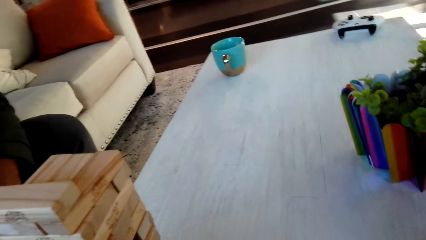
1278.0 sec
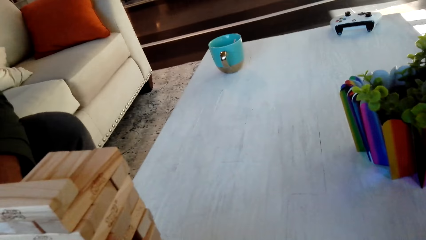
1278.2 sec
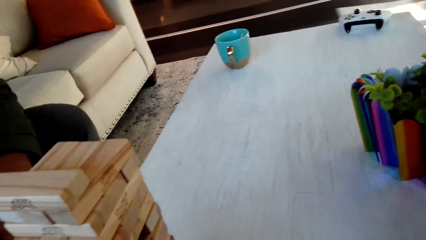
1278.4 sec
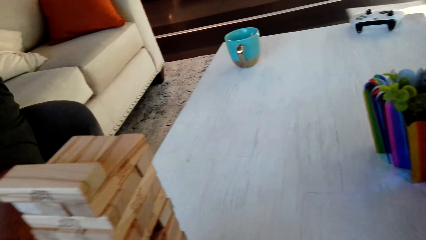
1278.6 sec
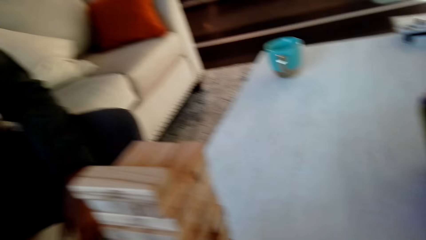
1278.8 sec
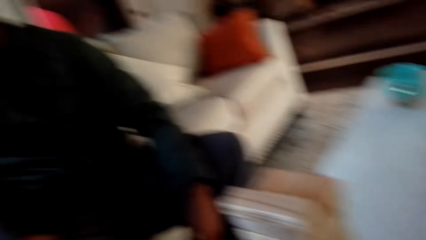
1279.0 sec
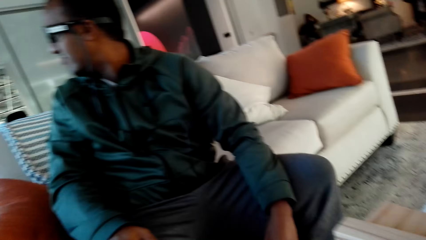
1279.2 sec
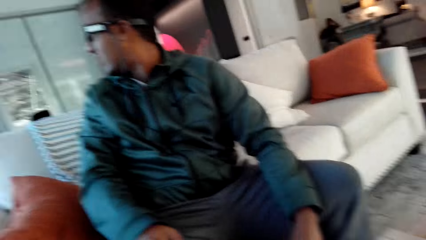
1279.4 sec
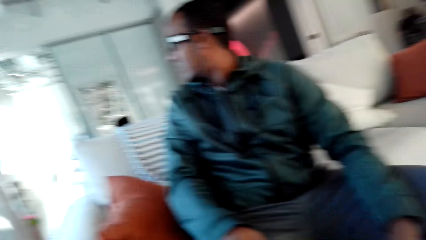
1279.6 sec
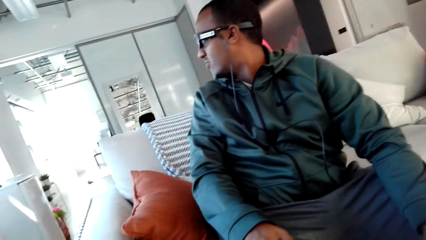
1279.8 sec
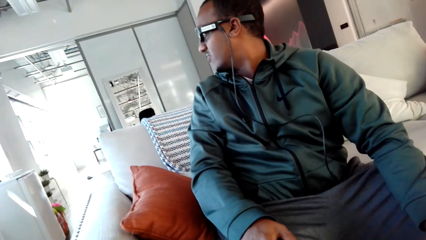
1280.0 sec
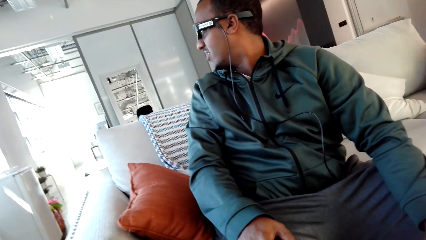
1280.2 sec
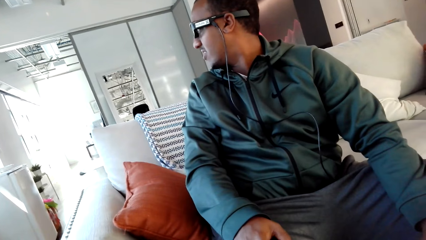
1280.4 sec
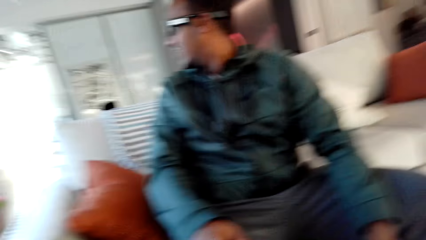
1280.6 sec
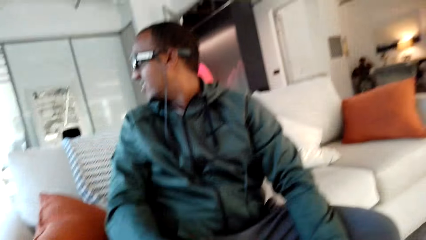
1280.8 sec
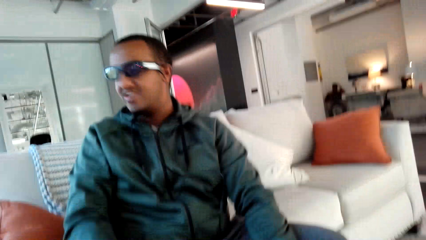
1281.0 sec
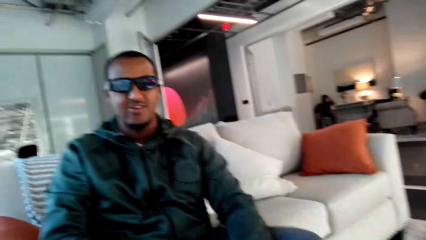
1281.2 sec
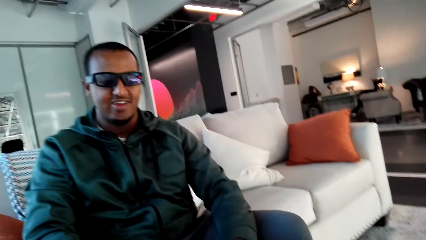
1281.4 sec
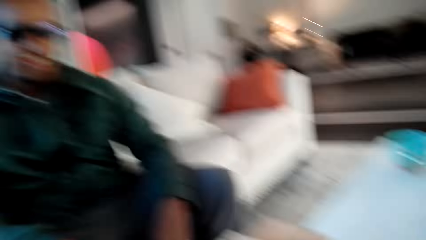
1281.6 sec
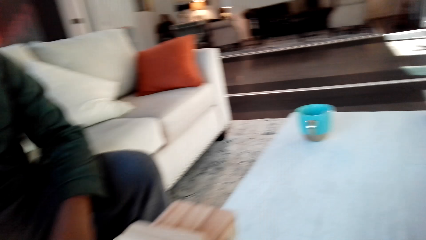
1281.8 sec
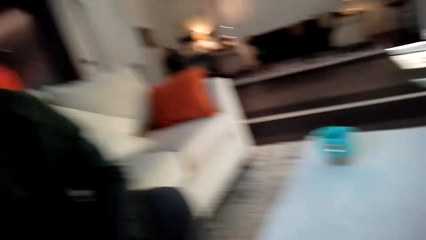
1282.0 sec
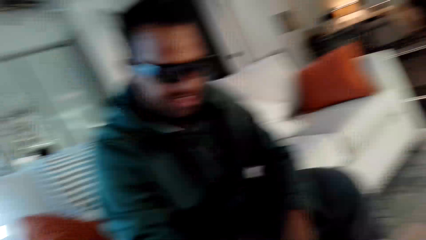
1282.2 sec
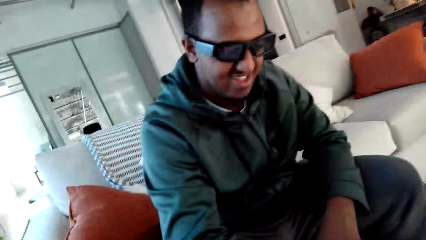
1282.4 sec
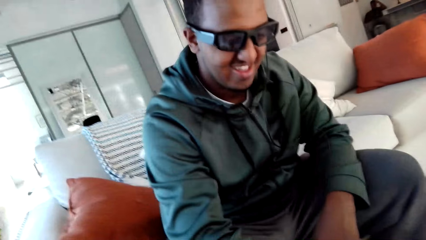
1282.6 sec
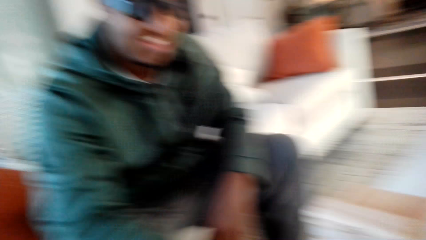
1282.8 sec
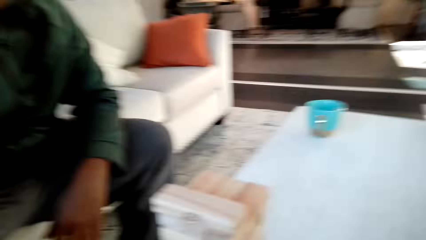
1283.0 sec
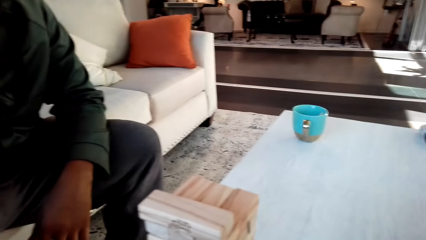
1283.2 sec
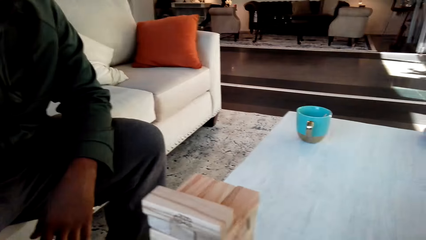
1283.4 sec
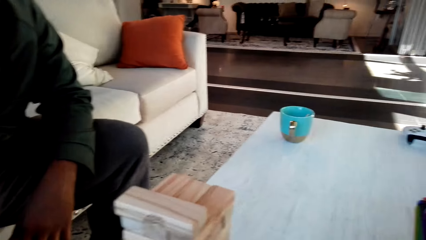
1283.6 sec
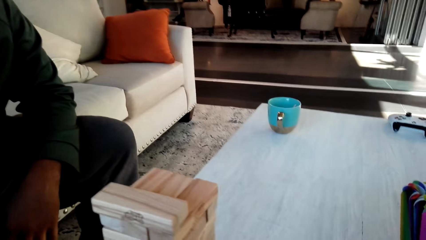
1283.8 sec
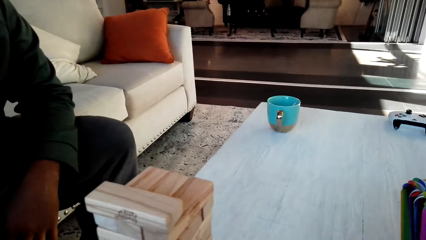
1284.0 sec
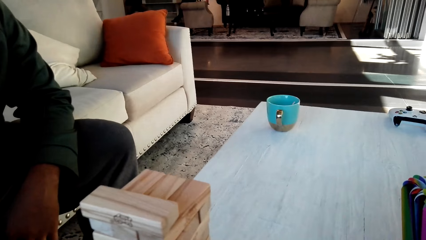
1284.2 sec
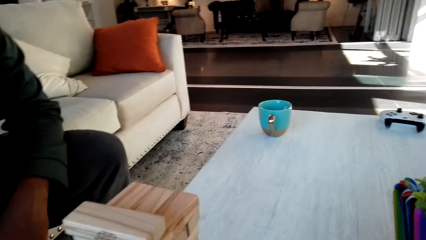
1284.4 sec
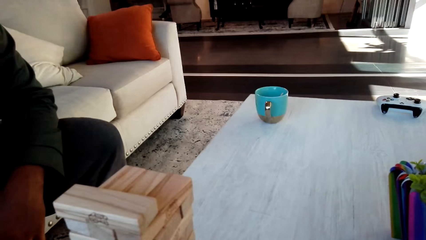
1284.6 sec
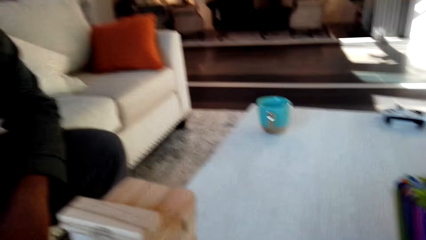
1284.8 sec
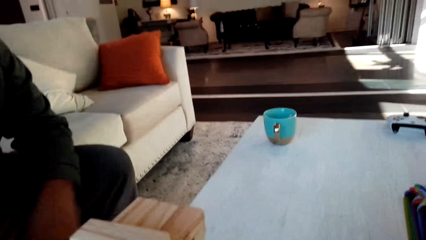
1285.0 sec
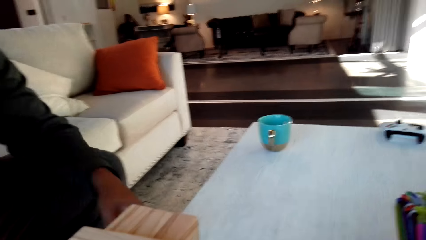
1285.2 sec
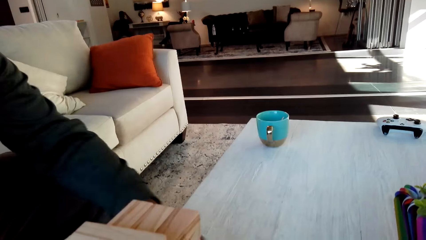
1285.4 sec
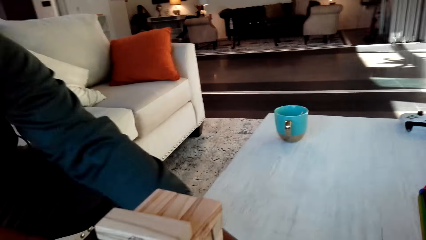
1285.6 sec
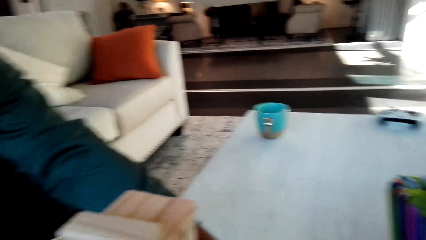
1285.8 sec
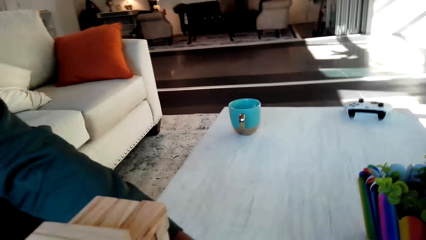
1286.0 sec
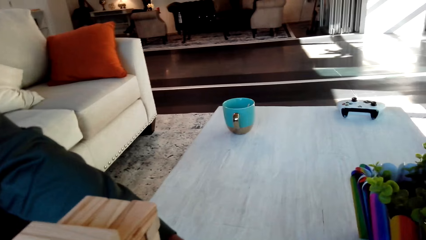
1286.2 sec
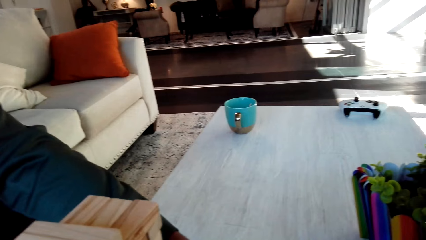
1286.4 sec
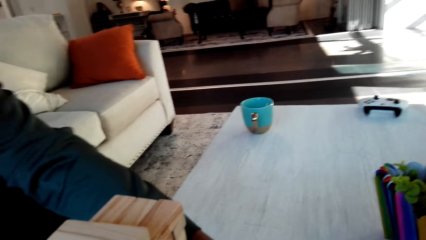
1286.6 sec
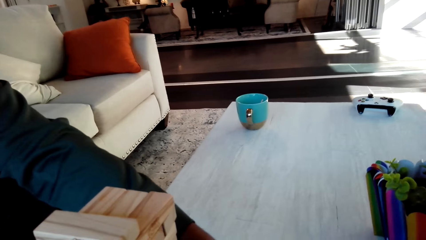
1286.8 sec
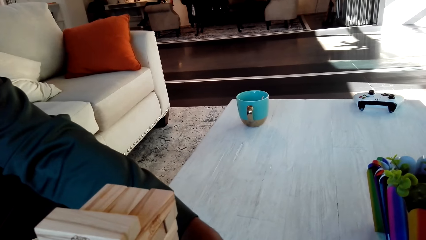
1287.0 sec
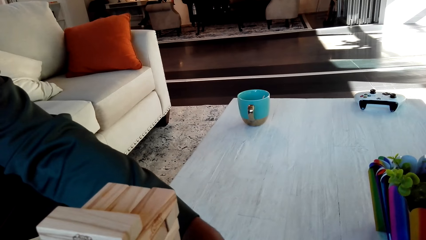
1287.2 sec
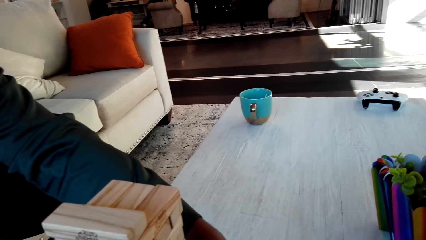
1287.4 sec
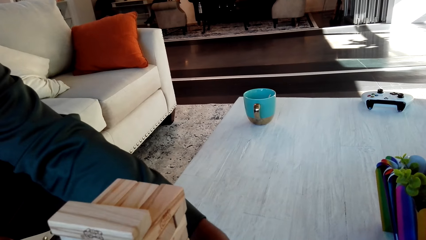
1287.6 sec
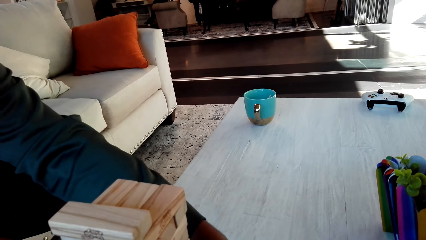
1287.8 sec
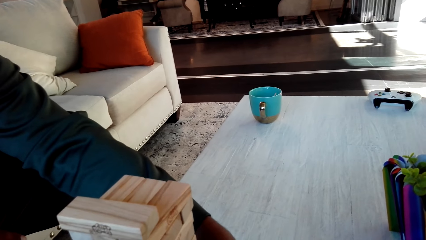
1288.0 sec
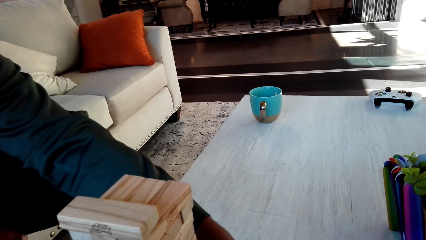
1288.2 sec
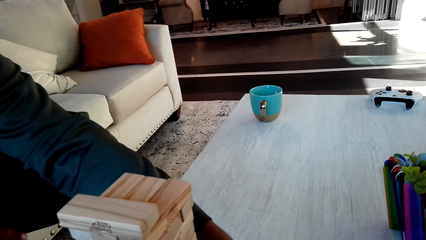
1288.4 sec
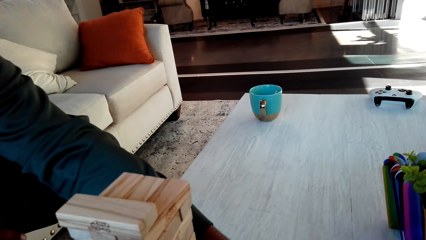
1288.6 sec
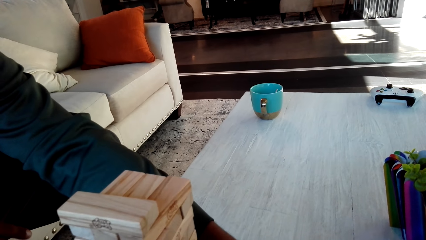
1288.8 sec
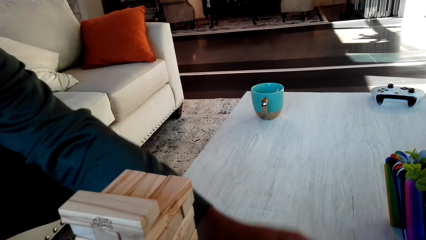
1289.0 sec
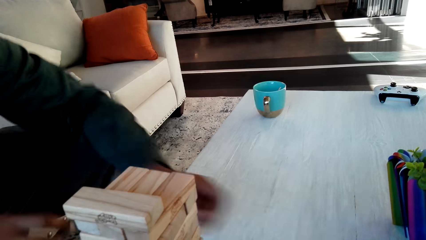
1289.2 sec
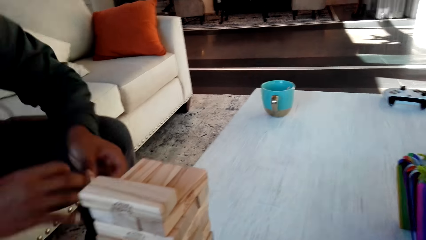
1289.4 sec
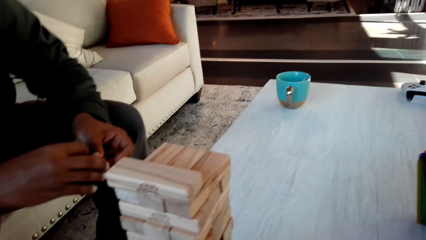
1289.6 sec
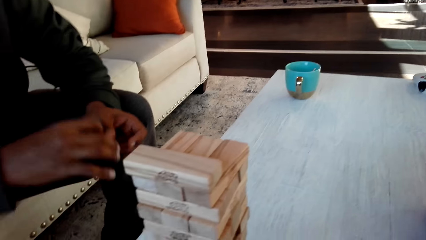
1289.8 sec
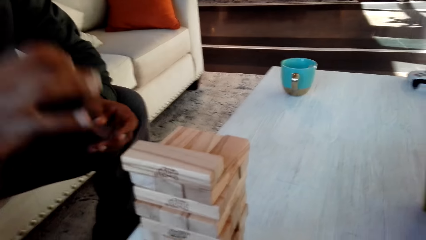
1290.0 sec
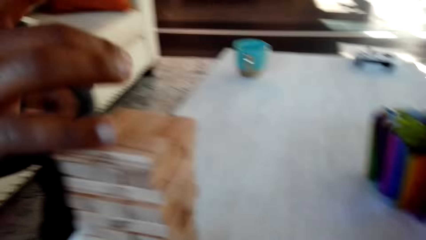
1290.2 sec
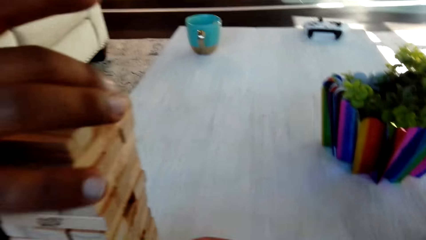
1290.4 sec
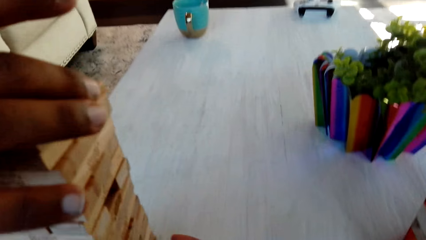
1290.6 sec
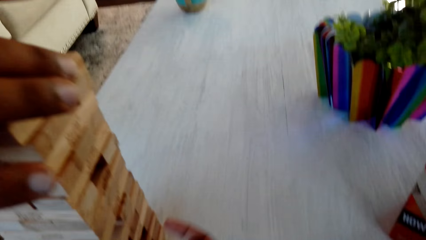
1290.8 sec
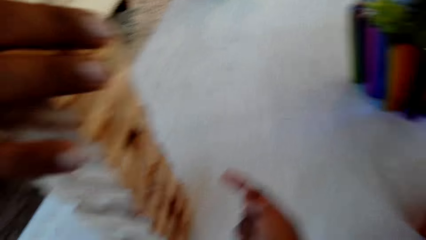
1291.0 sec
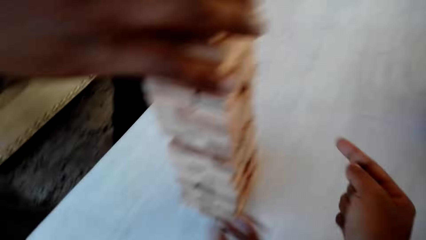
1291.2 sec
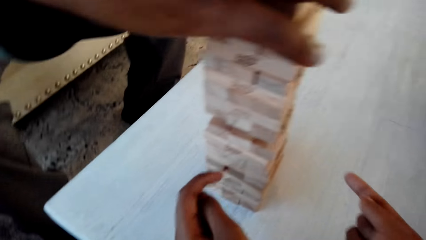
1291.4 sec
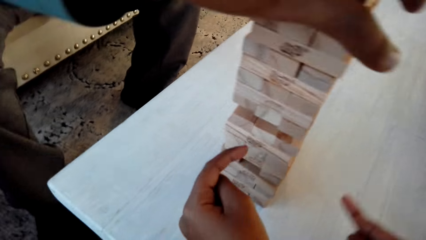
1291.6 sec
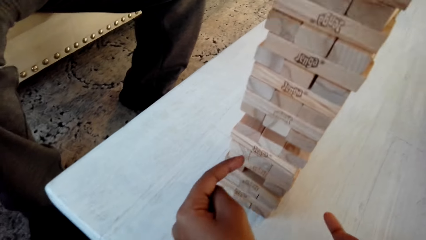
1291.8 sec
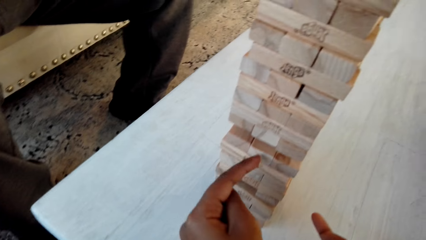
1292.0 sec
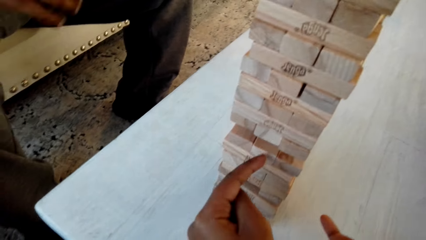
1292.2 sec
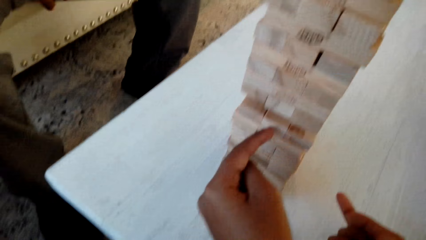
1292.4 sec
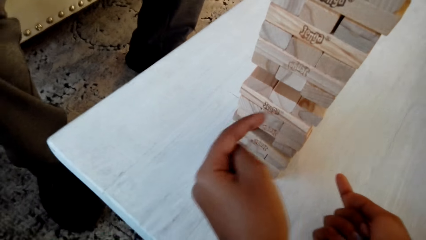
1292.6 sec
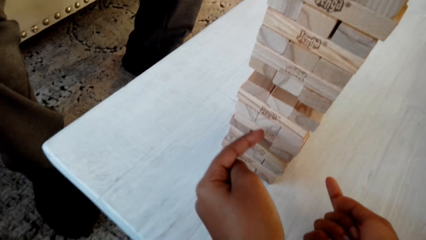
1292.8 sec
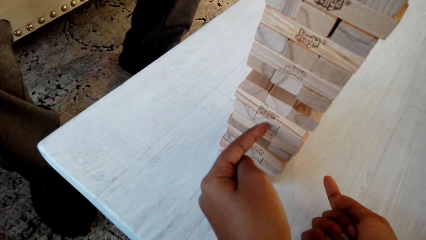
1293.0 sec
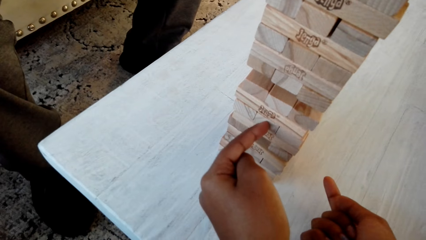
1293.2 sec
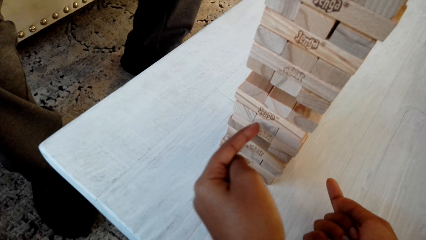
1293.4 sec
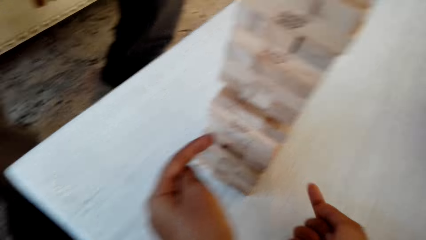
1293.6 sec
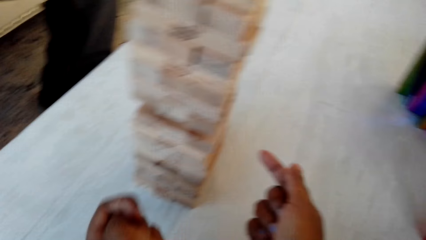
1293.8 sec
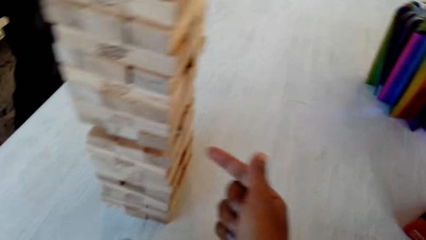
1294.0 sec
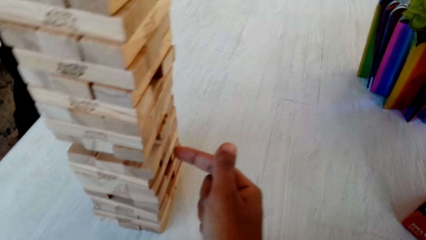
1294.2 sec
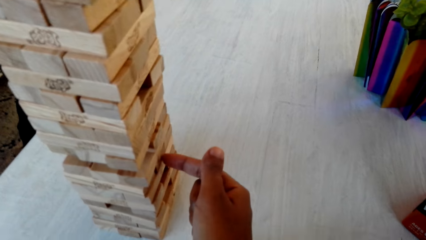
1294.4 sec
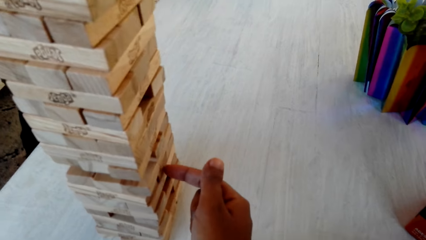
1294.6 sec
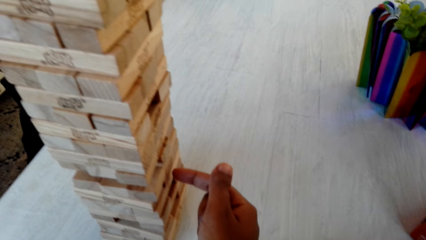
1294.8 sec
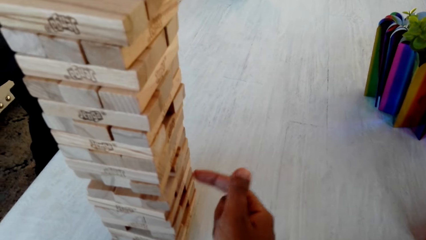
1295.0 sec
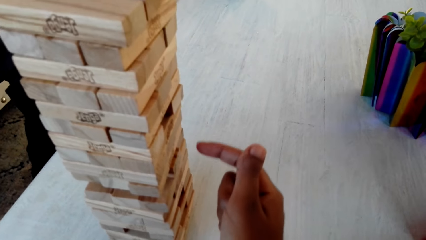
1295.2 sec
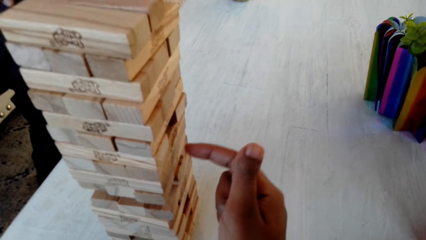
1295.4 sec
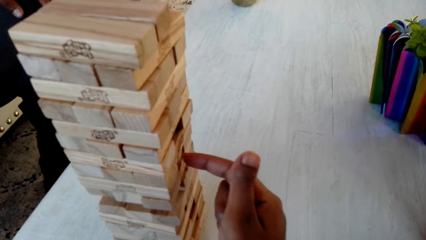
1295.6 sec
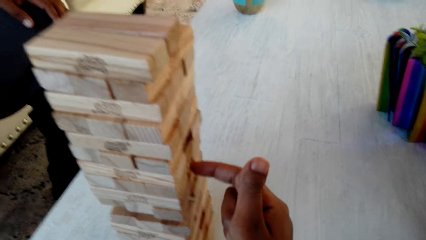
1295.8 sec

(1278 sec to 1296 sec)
A man looks around the house. The camera wearer converses with the man. They play a classic jenga game with the man.
